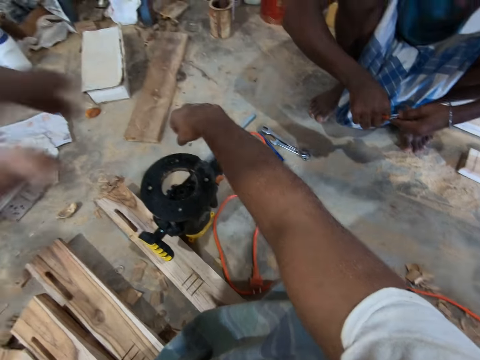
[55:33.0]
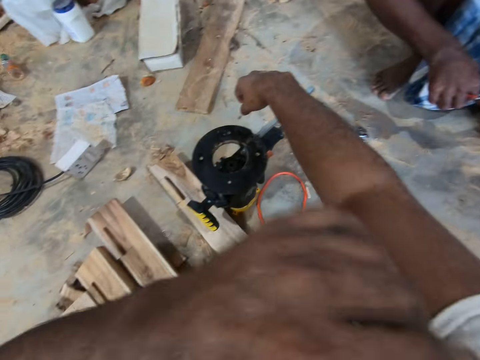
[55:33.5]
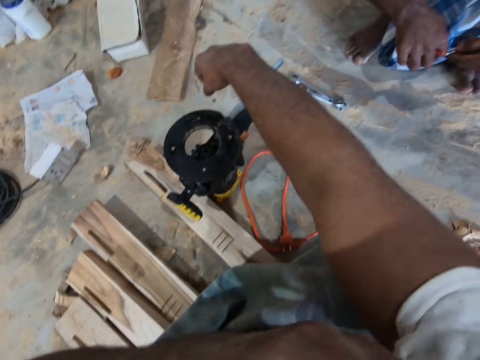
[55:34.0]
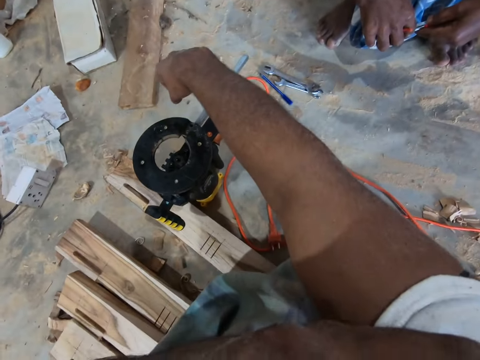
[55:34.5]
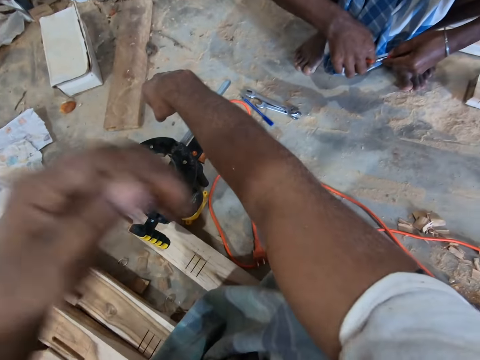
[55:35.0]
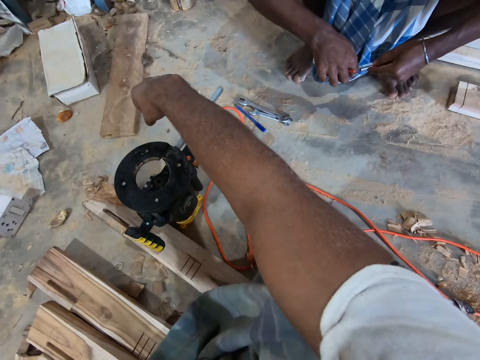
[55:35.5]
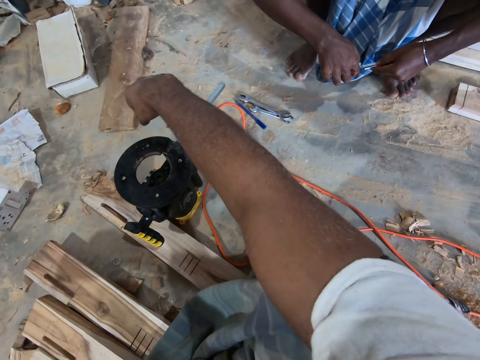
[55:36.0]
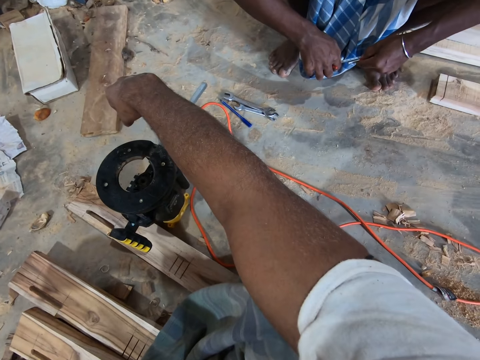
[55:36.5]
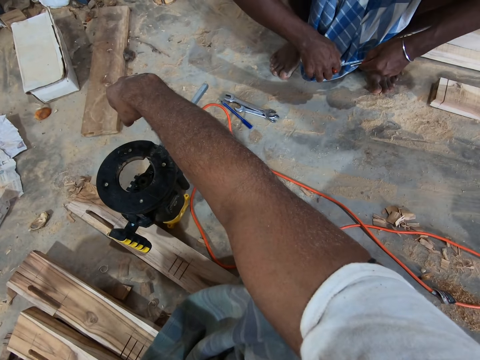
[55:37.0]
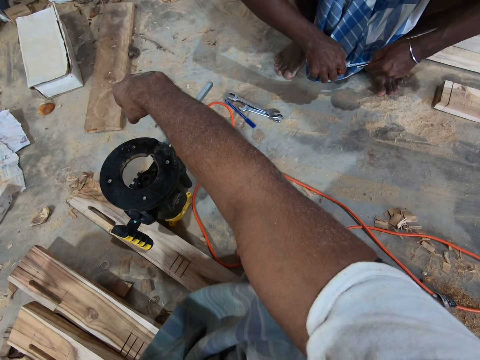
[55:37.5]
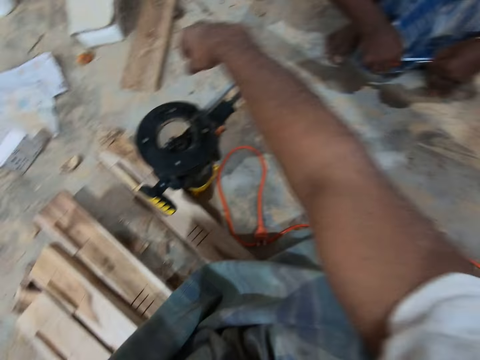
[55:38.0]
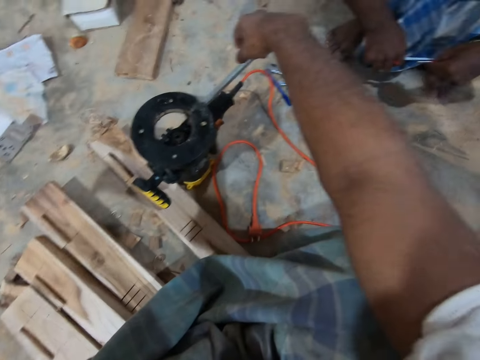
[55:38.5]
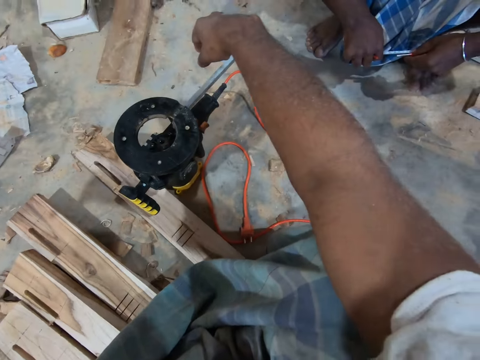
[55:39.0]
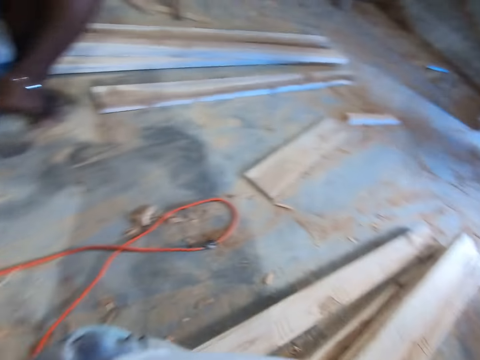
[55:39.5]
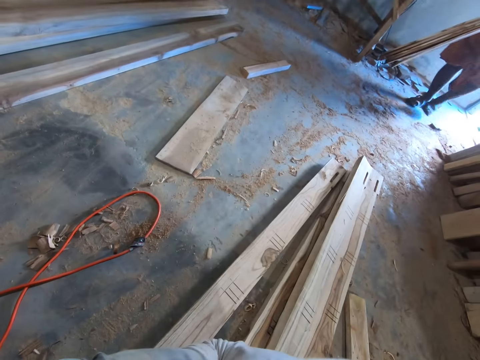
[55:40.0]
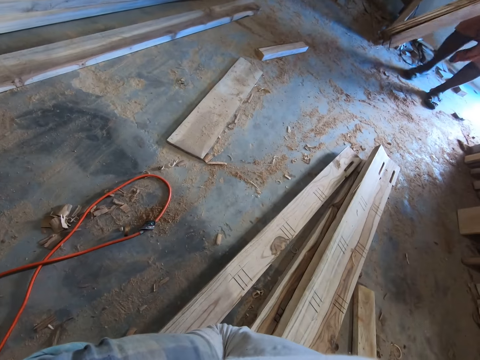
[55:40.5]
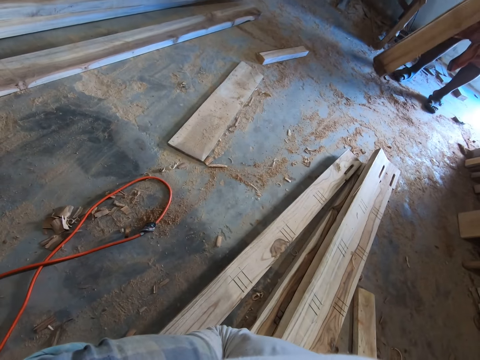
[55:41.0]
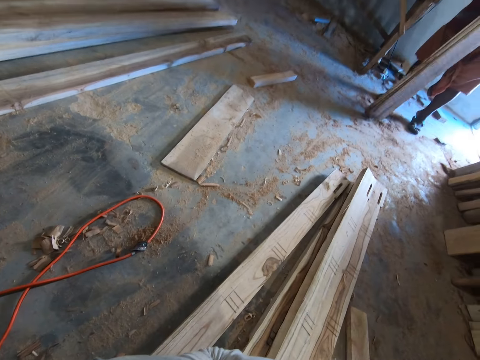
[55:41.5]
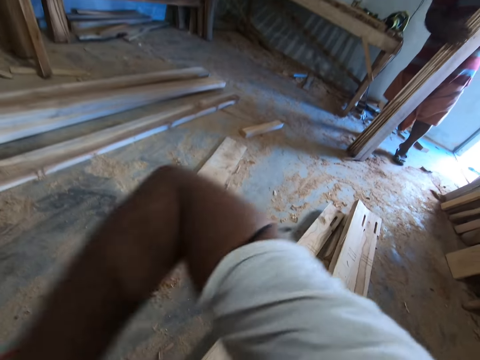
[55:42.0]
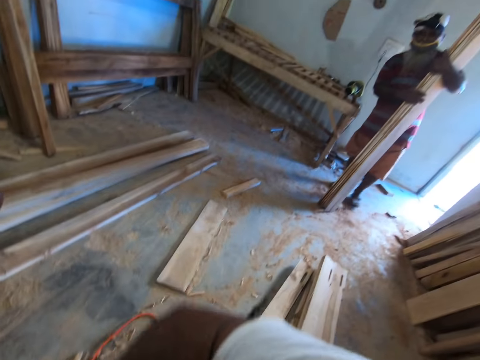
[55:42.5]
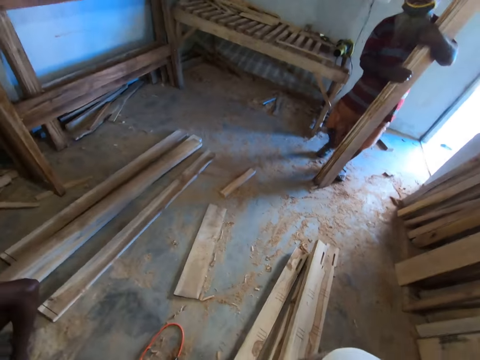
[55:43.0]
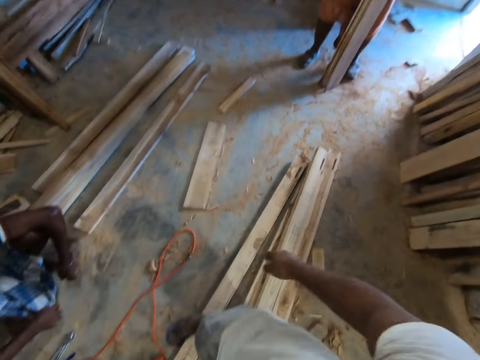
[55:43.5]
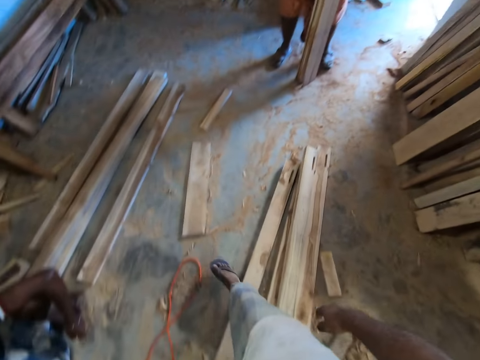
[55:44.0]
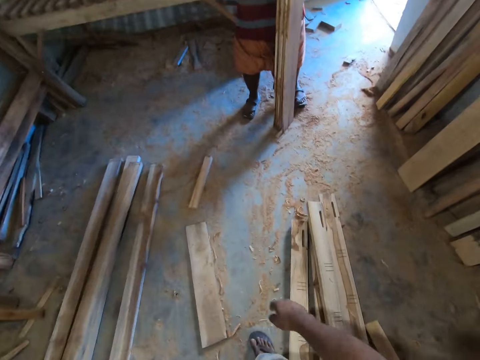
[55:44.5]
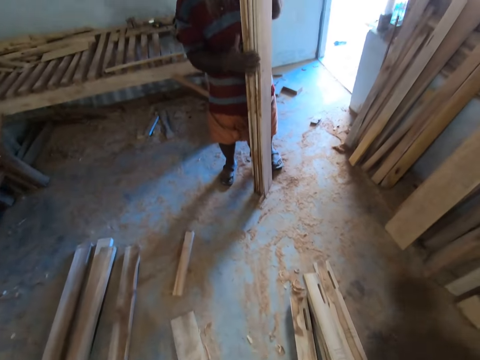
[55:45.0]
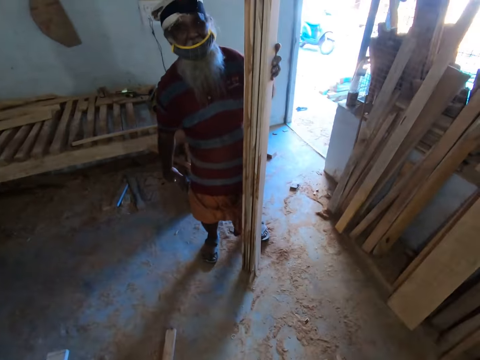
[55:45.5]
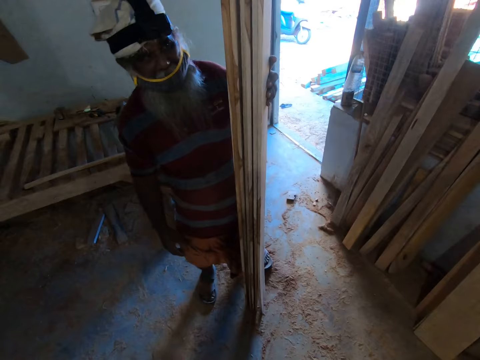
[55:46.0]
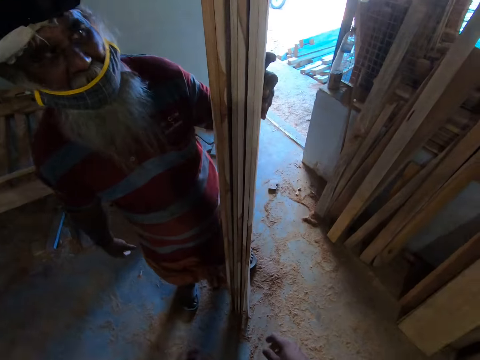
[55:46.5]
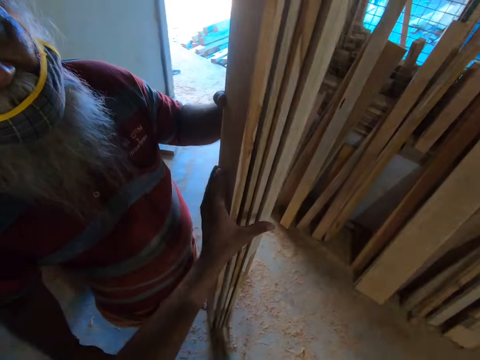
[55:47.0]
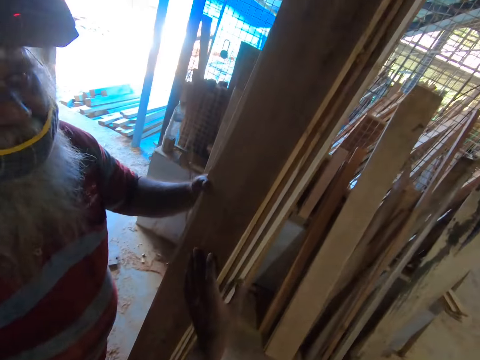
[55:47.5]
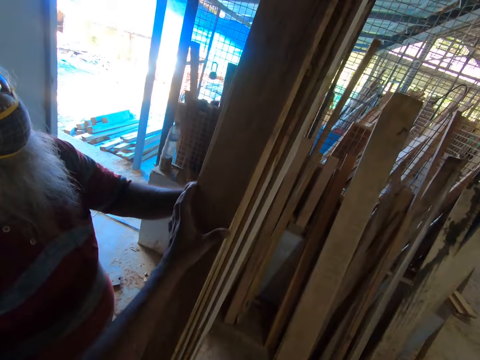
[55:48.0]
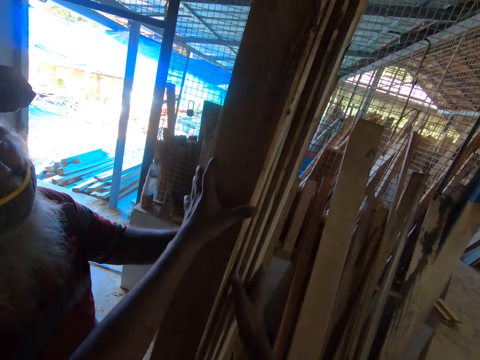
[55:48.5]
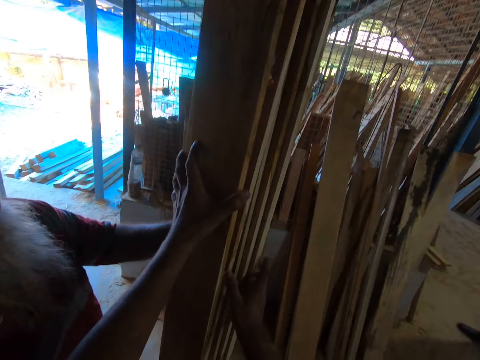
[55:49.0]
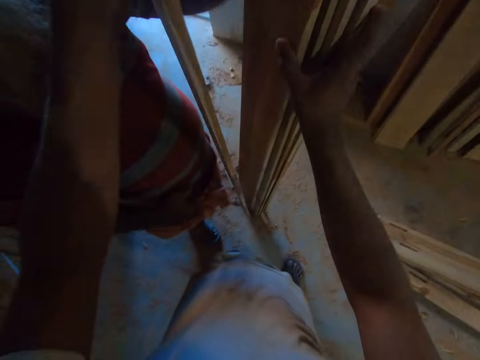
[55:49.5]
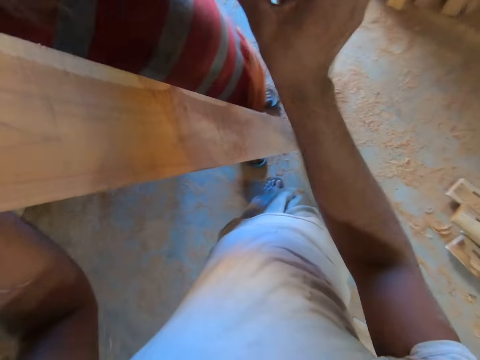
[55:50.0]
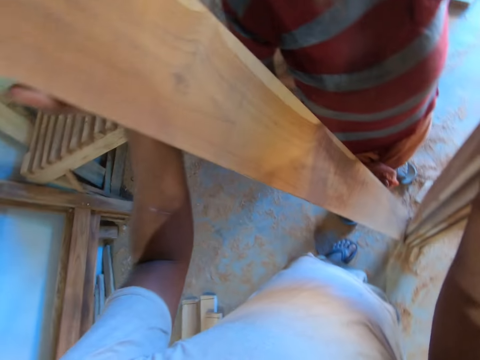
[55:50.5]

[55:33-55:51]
The camera wearer moves a hand. Another man carries wood. The man holds some wood planks with his left hand. The camera wearer interacts with the man. They touch the wood planks with both hands.

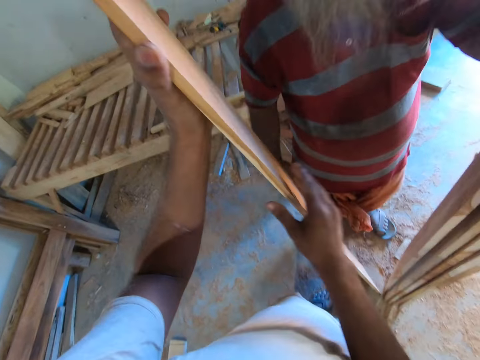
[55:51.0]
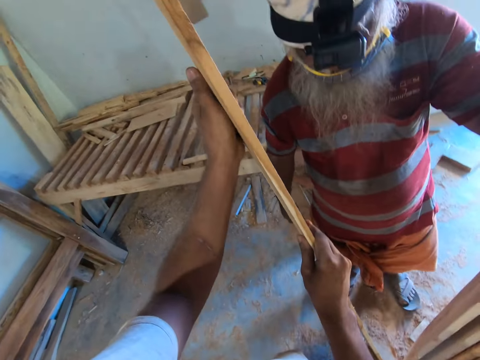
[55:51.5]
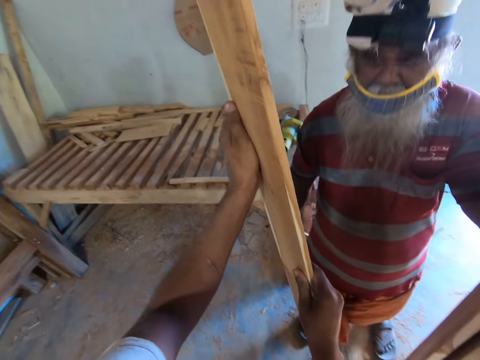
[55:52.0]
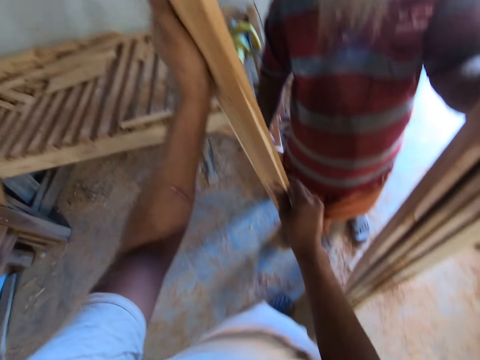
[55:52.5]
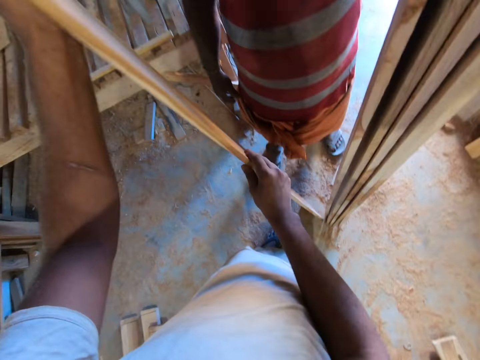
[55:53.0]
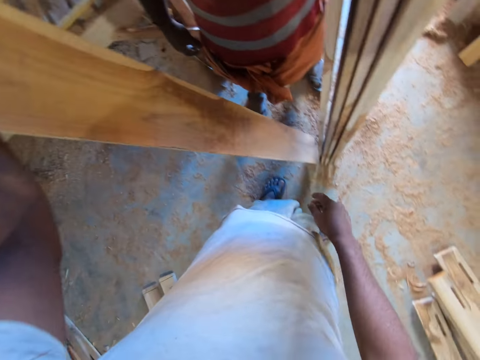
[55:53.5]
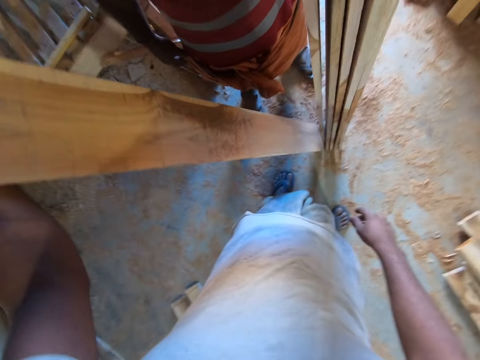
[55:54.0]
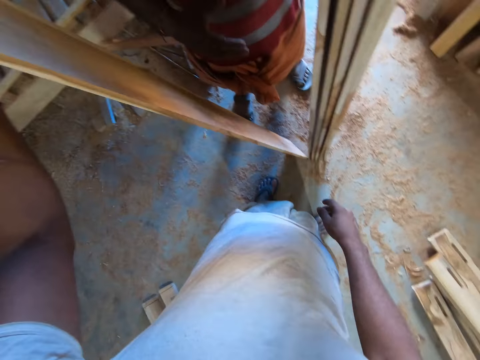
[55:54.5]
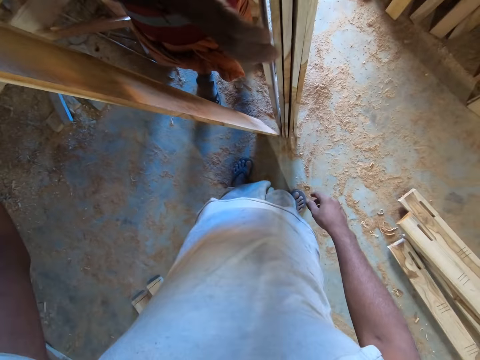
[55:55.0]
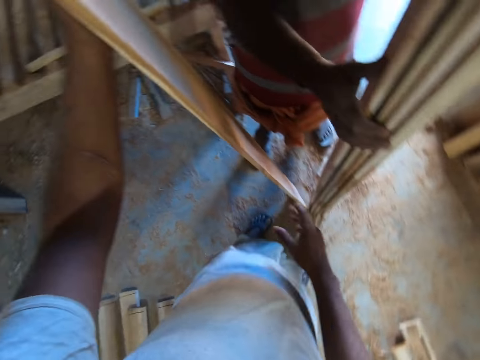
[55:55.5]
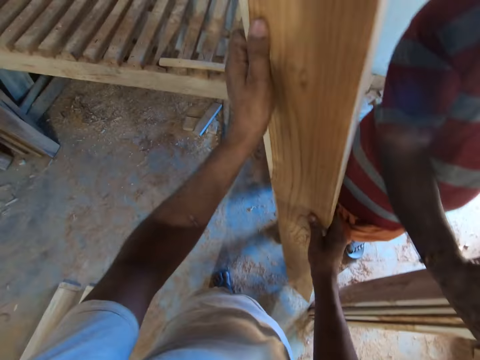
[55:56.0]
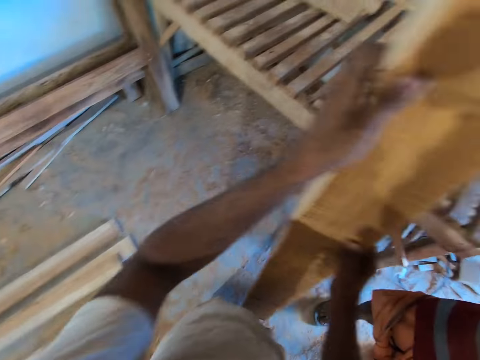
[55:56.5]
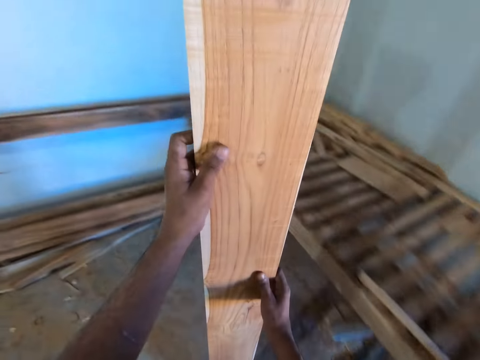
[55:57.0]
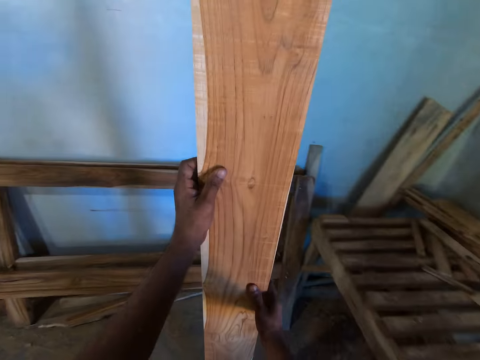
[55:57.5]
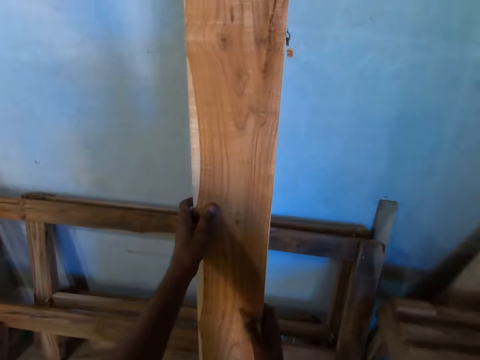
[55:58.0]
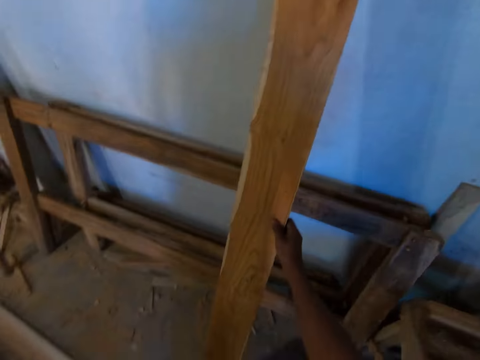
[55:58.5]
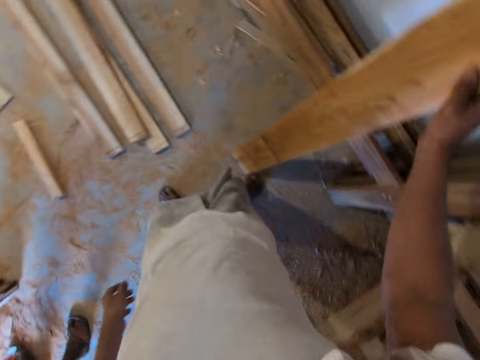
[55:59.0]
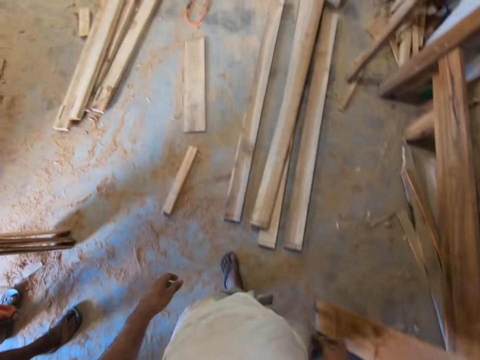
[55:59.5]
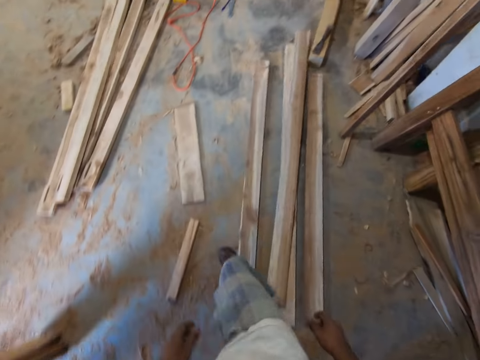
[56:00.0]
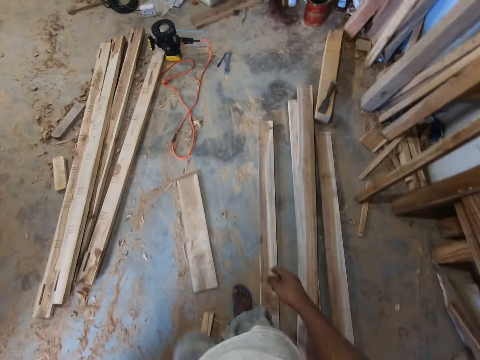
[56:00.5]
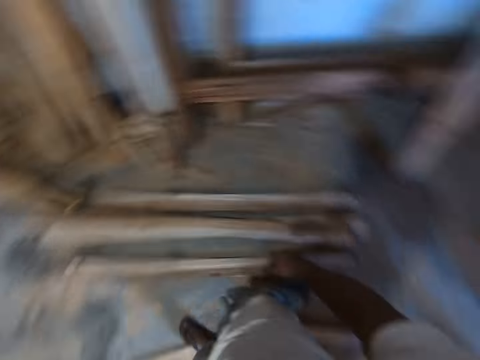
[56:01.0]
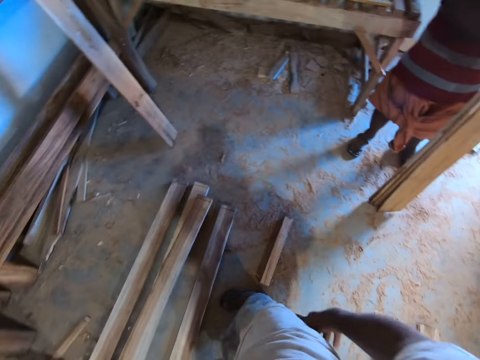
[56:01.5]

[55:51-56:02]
The camera wearer pulls the wood. They lift the wood planks from the floor with both hands. They place the wood planks against a wall with both hands.
